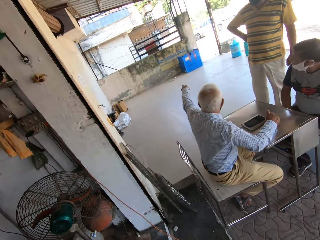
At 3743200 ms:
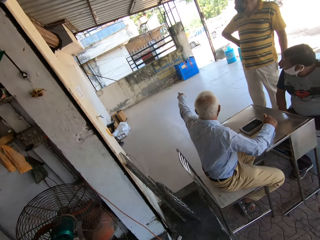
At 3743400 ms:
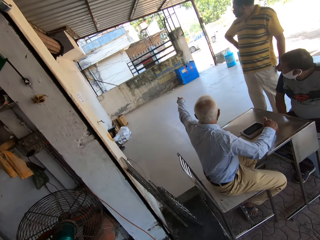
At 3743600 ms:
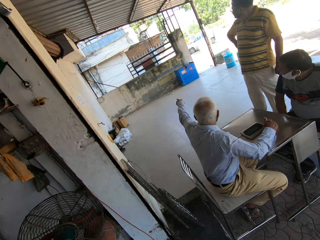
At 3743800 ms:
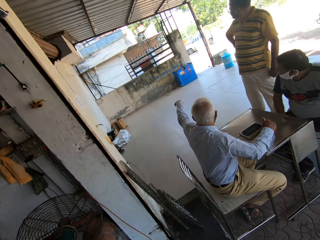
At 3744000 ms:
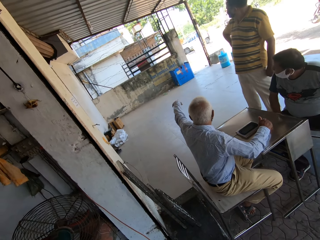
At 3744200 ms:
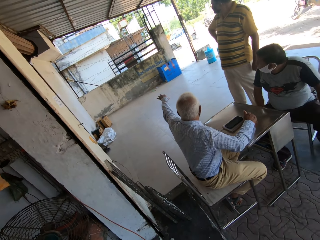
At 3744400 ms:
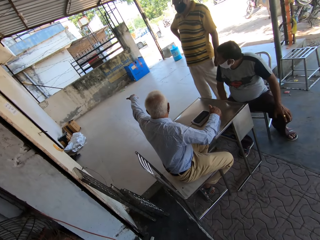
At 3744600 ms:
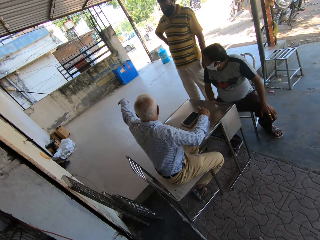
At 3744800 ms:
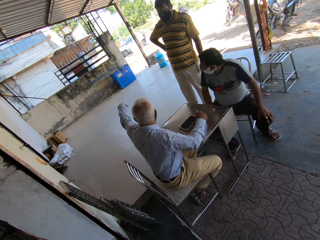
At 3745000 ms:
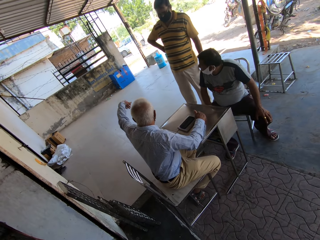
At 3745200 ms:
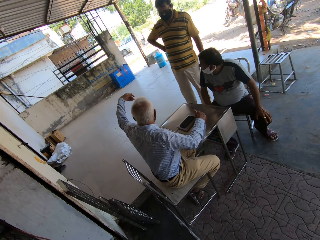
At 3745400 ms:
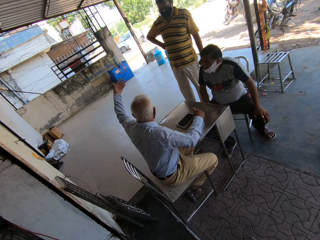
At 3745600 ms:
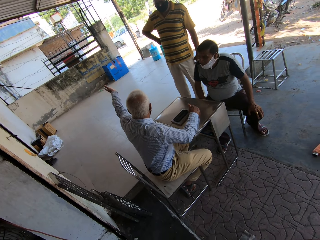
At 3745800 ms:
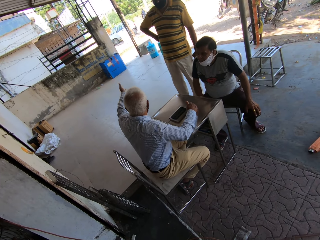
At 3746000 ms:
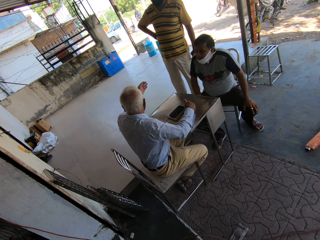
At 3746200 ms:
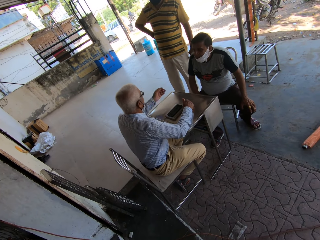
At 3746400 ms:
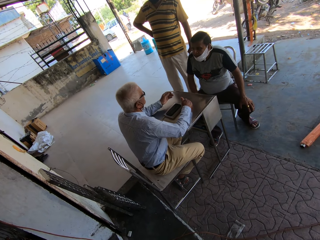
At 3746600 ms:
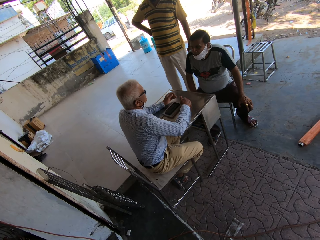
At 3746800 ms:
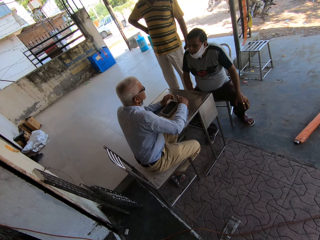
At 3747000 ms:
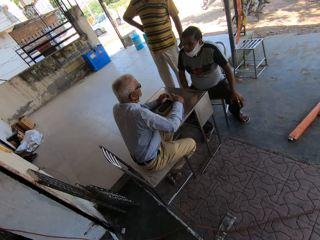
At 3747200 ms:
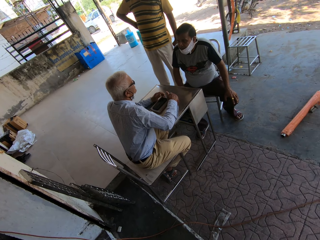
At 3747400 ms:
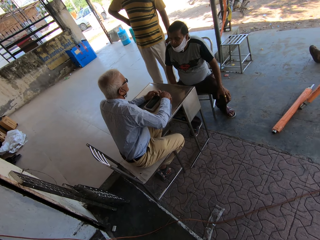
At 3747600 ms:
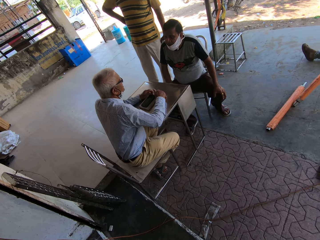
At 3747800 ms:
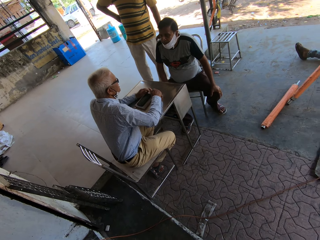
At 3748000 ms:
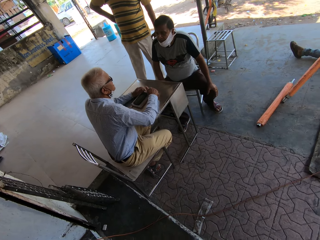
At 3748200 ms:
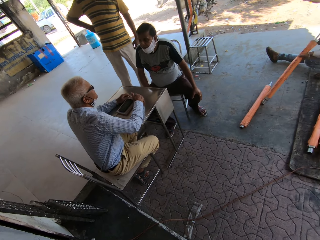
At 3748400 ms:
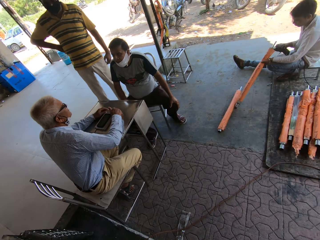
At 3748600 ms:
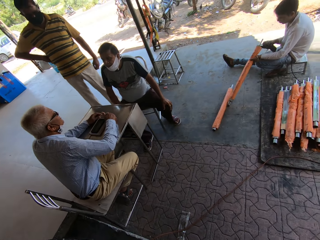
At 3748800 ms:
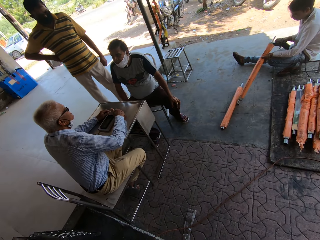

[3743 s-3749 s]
The camera wearer looks at a man and another man.

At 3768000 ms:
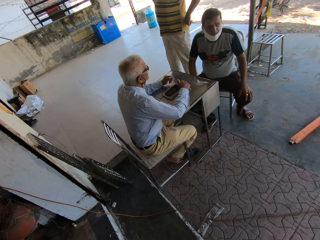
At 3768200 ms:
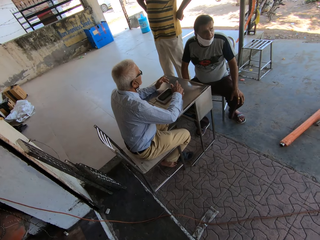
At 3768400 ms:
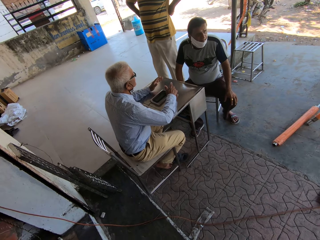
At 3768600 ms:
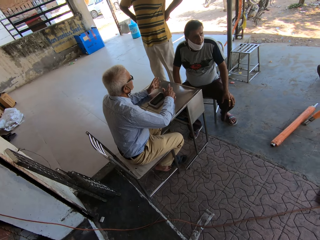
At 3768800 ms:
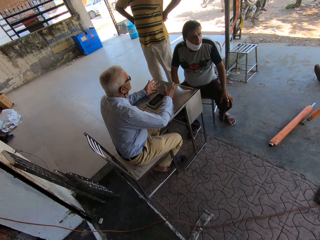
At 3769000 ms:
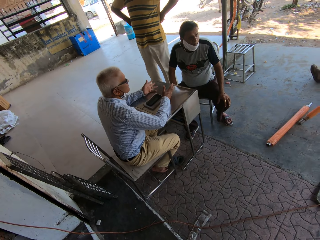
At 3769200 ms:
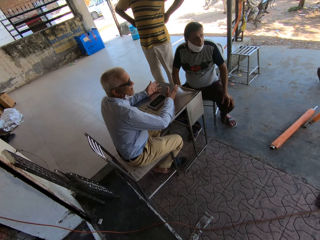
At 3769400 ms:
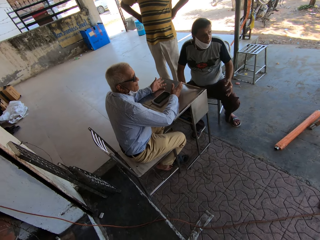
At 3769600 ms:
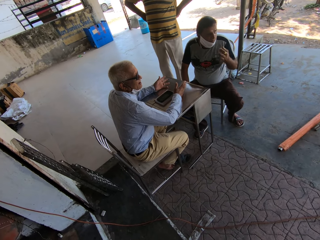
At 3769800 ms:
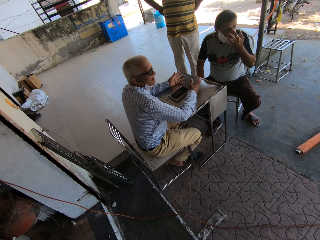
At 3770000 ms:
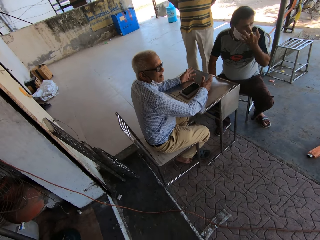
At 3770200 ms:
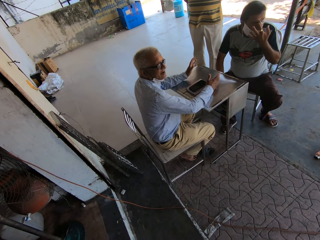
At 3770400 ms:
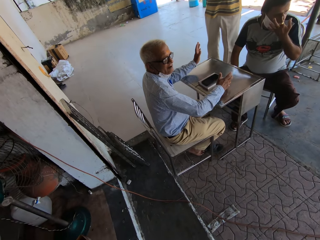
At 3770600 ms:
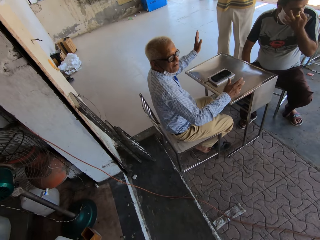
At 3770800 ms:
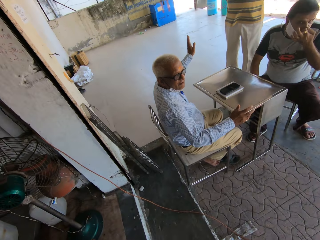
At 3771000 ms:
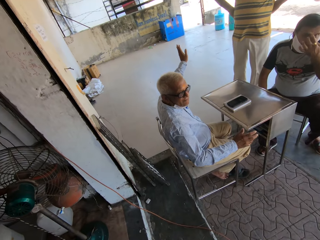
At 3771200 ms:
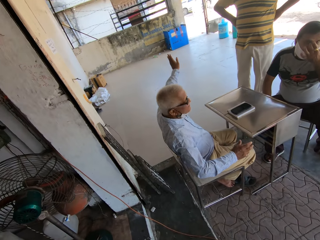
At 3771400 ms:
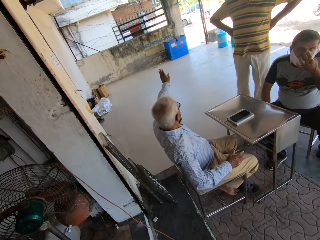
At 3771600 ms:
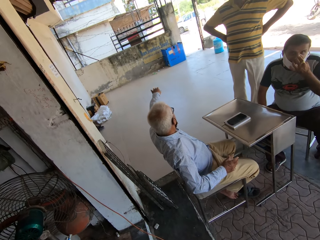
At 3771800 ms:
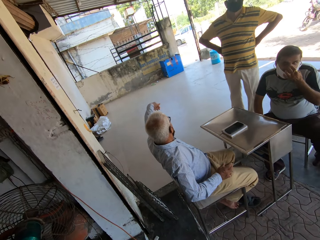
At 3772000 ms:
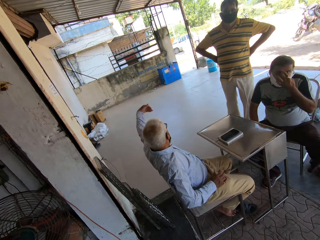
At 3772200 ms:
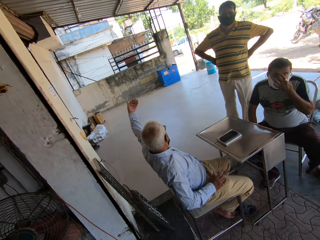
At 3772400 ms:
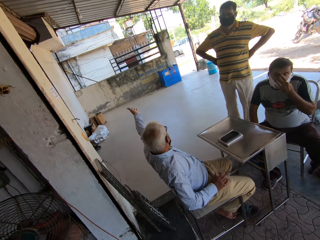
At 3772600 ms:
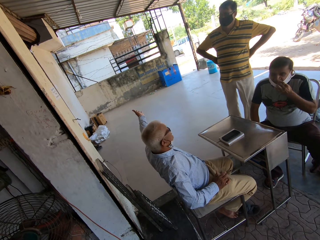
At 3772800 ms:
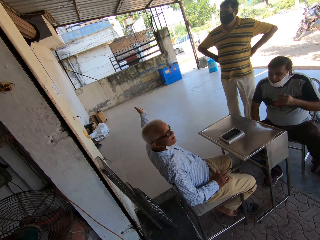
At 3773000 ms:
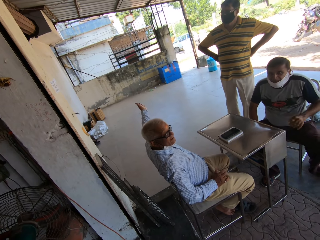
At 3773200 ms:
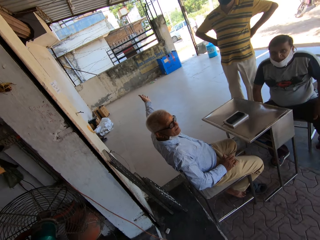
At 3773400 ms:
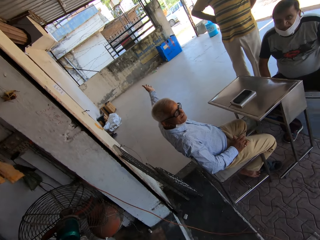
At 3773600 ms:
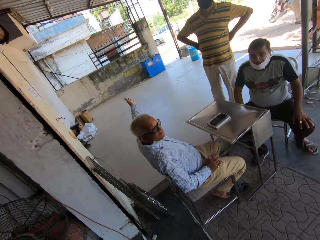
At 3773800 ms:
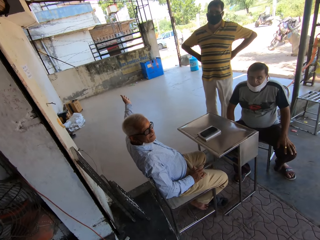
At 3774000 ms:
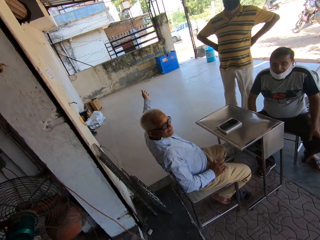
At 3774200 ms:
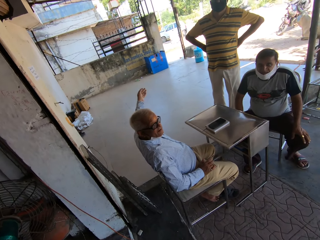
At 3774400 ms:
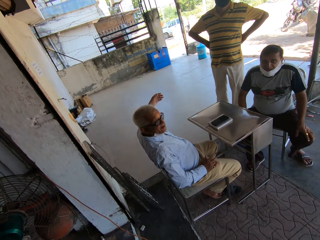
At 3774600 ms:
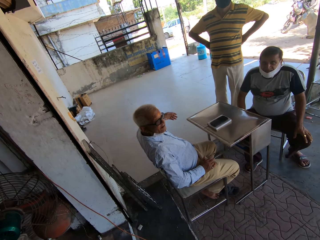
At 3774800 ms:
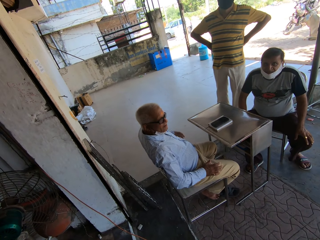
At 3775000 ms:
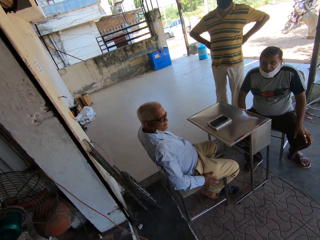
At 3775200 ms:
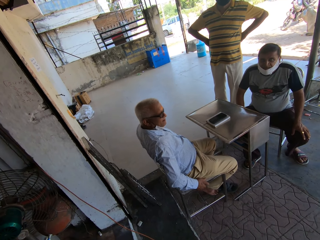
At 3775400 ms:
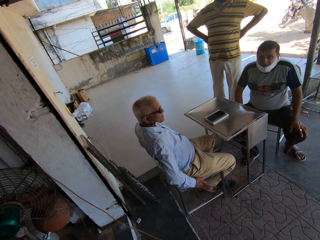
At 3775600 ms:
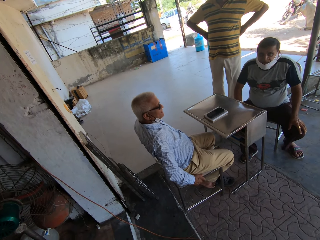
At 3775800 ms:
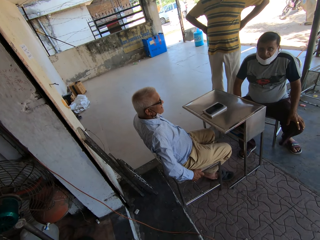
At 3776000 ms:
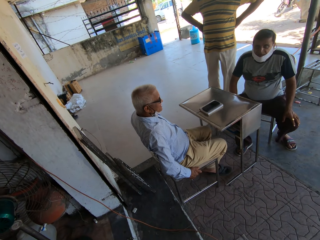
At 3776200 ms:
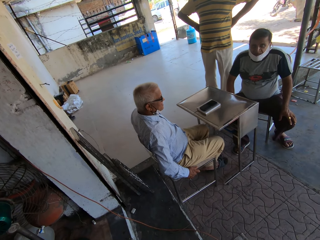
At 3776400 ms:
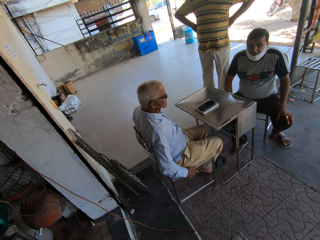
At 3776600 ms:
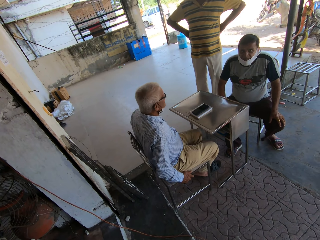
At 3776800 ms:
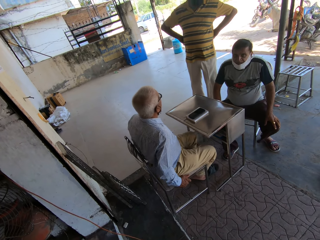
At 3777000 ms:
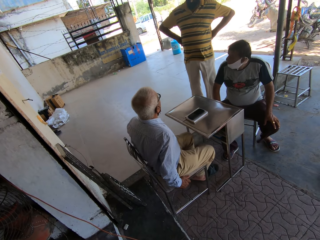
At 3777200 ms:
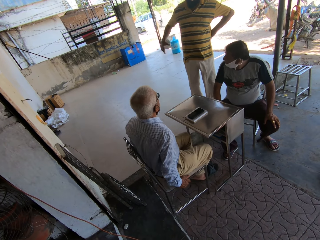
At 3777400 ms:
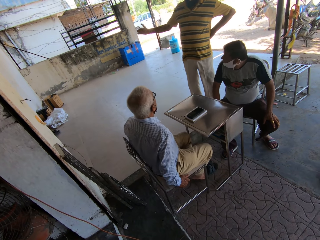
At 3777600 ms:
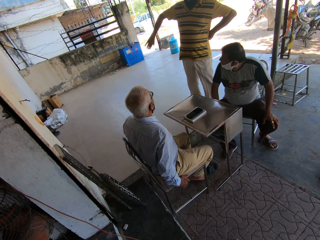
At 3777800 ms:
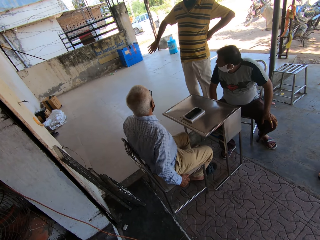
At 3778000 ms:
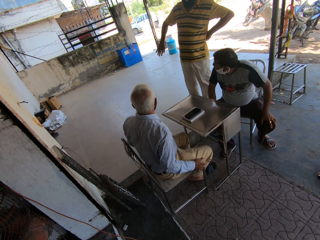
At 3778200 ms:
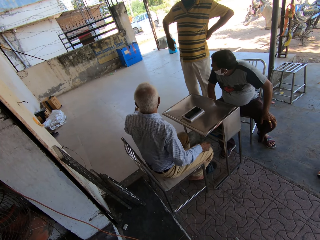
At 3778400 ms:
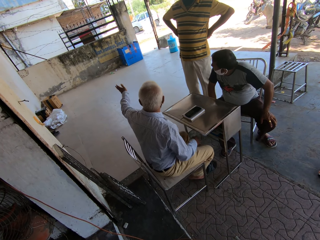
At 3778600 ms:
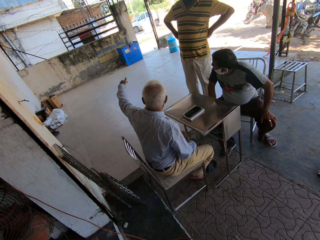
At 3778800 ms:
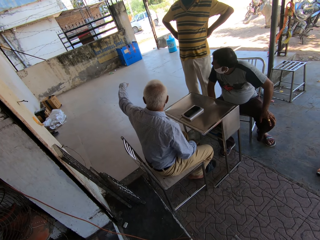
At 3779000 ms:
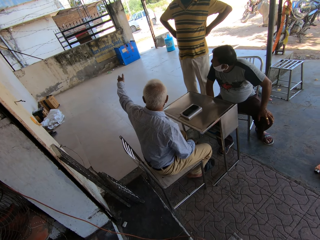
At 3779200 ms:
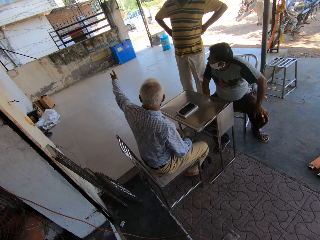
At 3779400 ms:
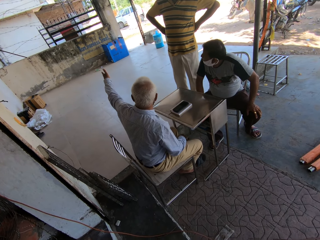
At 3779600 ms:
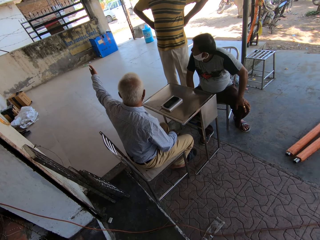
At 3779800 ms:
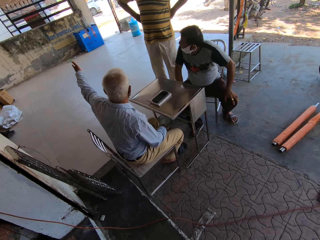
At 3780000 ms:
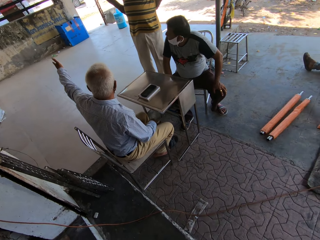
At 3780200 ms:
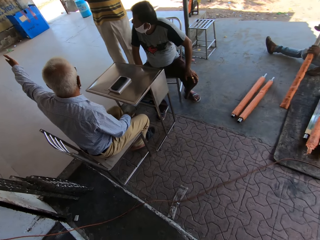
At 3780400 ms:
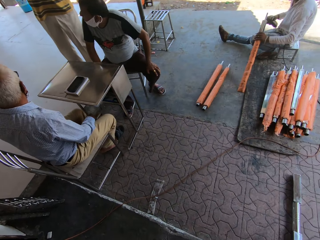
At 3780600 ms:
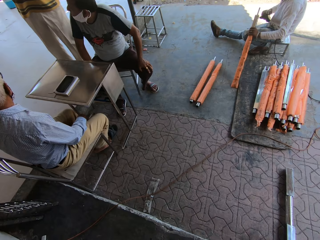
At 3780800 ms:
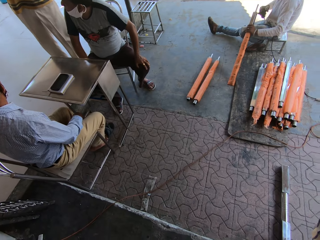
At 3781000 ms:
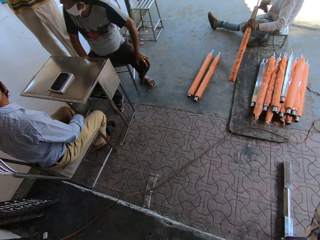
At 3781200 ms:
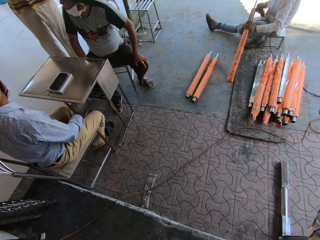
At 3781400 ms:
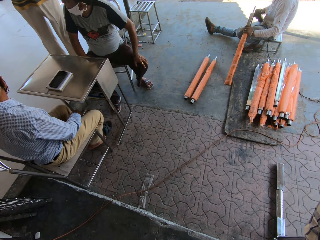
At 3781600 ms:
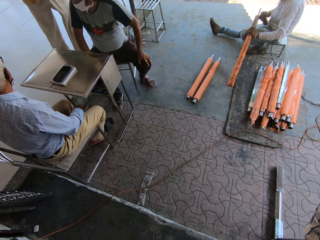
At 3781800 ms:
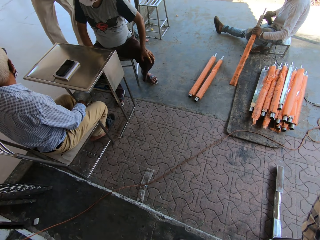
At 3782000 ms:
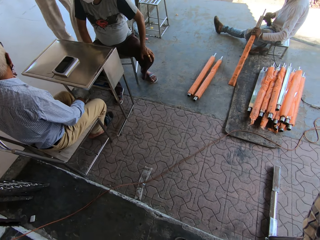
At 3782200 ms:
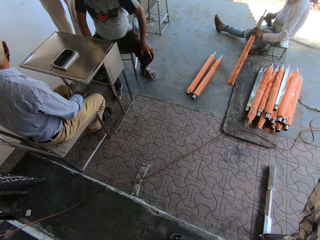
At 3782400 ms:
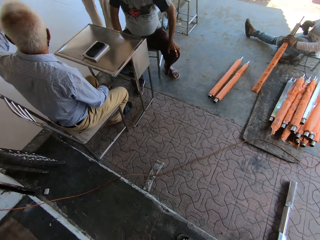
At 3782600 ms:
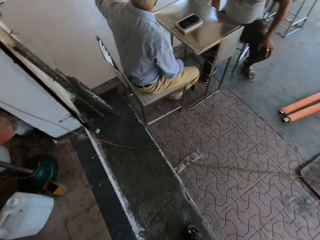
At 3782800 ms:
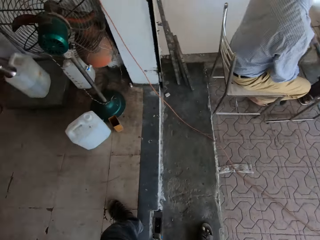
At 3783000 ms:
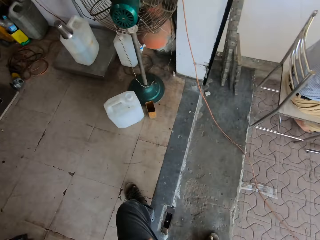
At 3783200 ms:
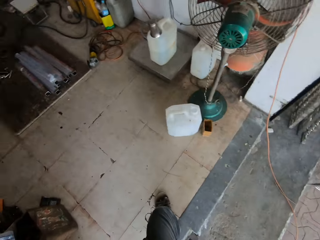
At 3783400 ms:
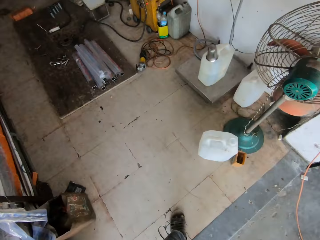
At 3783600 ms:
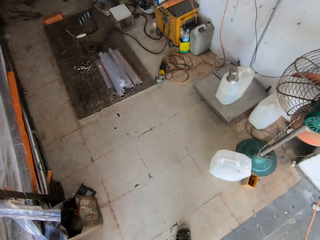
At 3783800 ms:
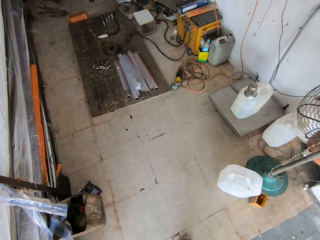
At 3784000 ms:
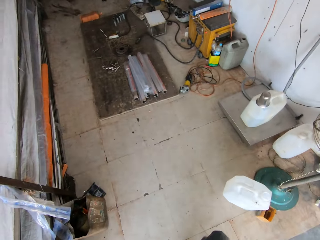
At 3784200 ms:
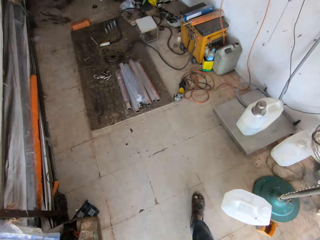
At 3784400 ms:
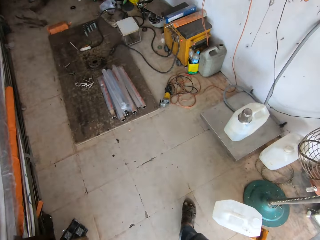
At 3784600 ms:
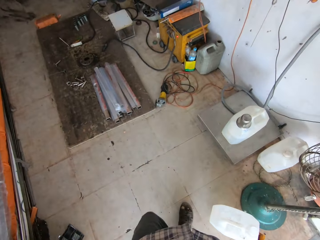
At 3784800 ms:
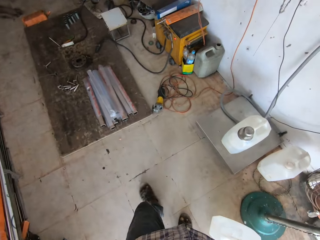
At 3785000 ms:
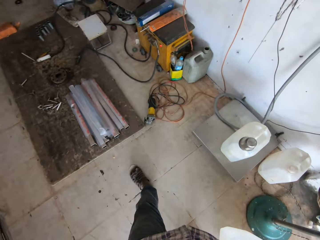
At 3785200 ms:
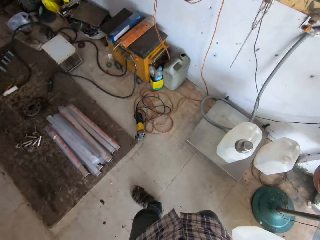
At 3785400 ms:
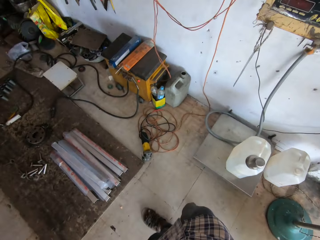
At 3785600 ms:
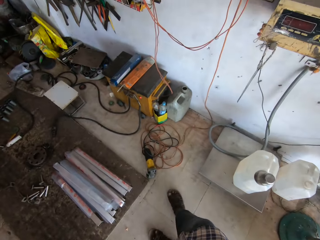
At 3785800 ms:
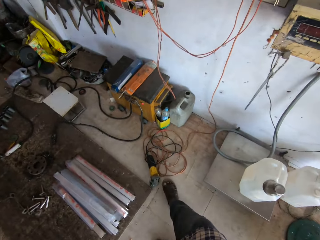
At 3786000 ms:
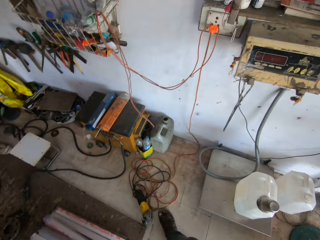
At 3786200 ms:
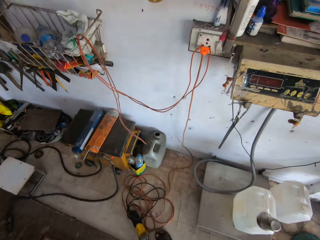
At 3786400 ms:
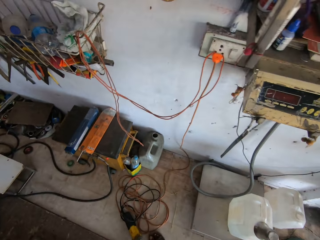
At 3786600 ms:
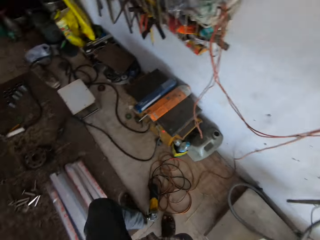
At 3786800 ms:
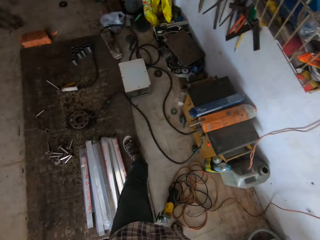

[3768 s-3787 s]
A man touches his face with his left hand. The man talks with the camera wearer and moves his hand. The camera wearer walks towards the welding machine.
